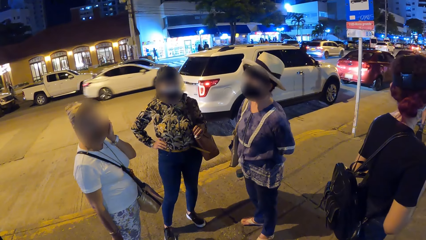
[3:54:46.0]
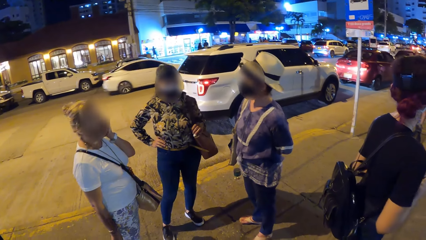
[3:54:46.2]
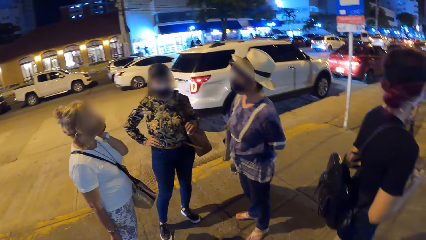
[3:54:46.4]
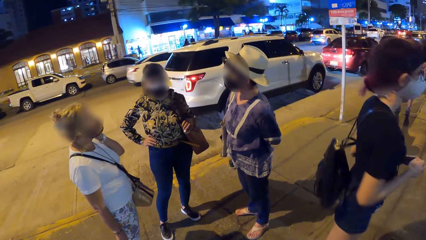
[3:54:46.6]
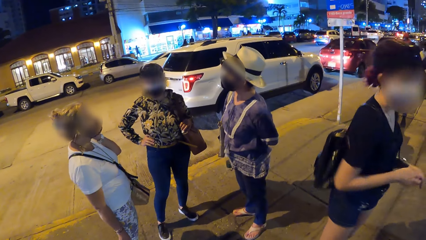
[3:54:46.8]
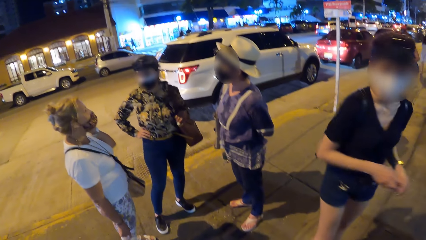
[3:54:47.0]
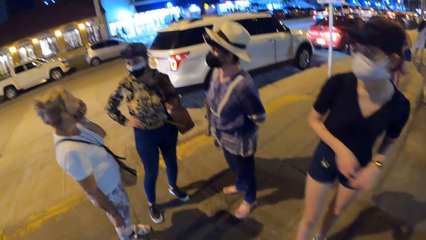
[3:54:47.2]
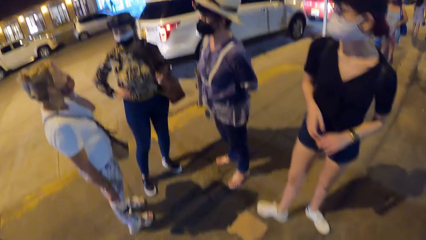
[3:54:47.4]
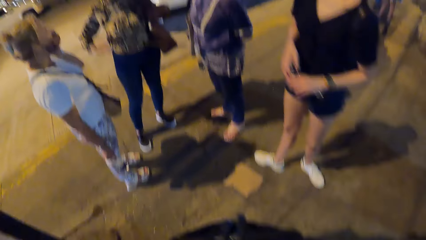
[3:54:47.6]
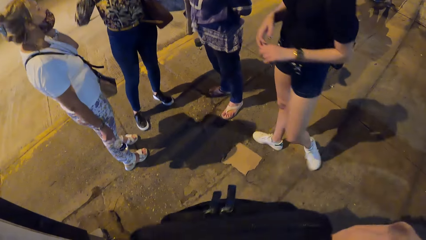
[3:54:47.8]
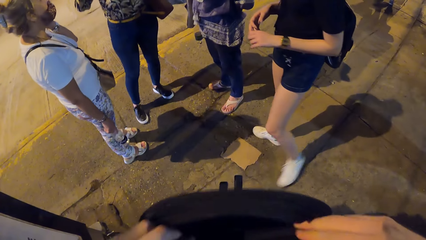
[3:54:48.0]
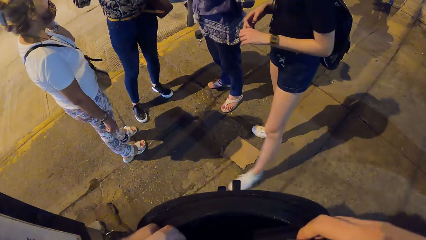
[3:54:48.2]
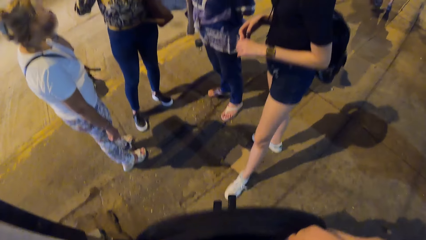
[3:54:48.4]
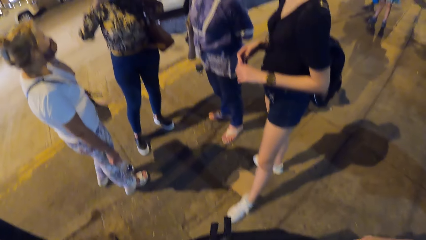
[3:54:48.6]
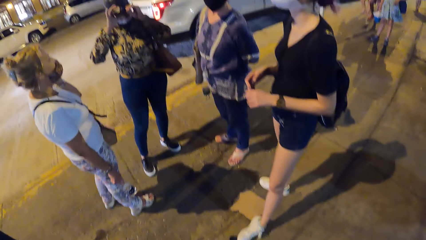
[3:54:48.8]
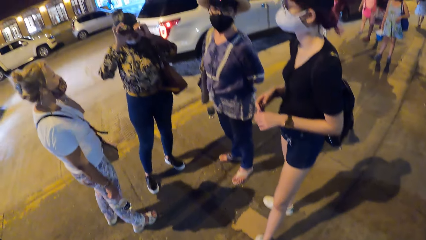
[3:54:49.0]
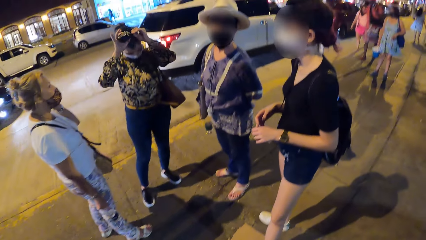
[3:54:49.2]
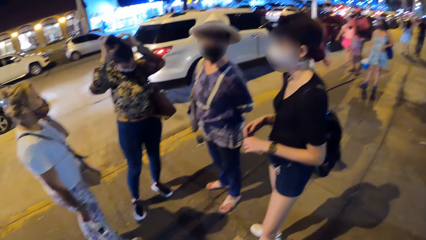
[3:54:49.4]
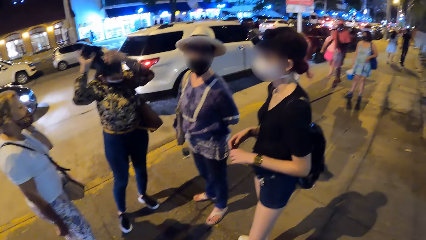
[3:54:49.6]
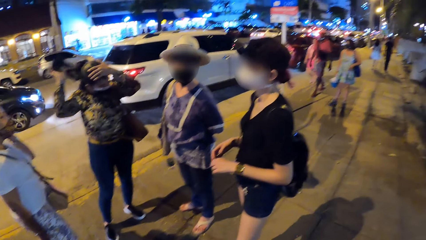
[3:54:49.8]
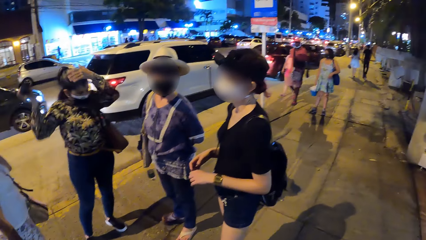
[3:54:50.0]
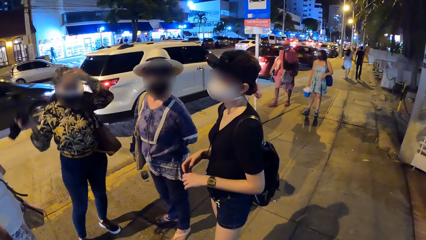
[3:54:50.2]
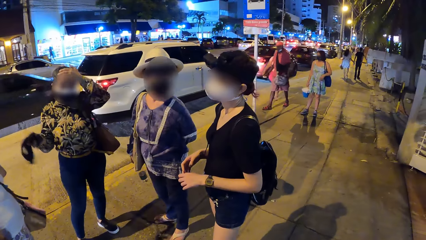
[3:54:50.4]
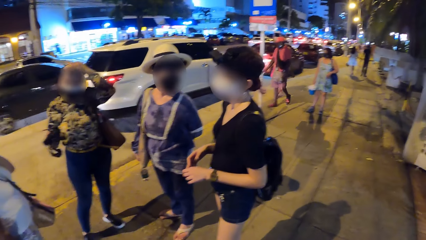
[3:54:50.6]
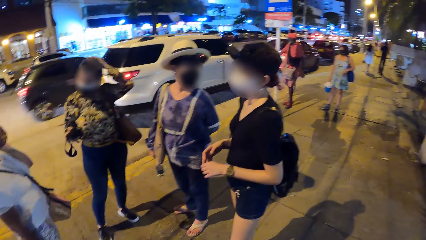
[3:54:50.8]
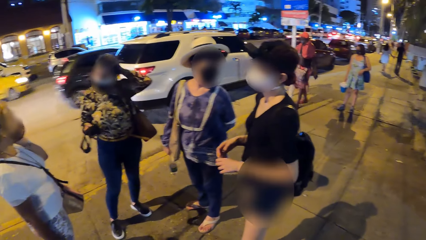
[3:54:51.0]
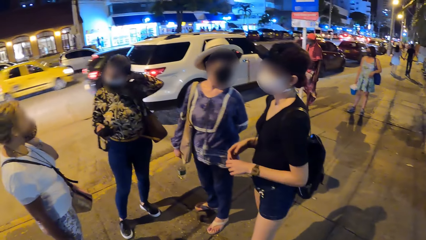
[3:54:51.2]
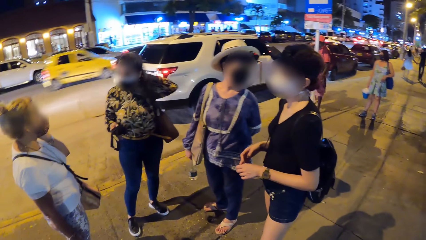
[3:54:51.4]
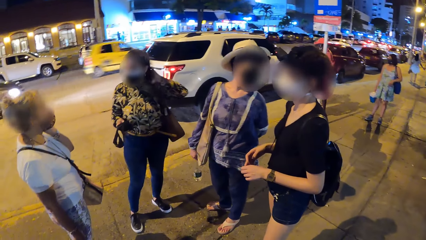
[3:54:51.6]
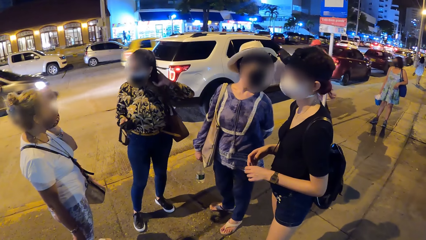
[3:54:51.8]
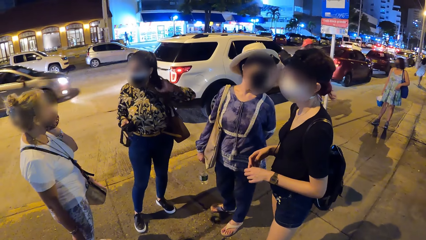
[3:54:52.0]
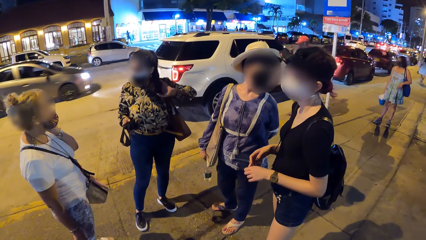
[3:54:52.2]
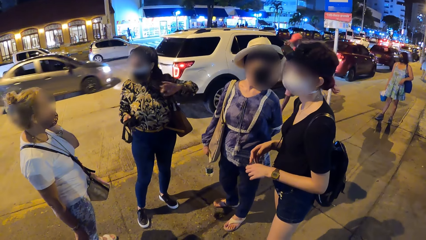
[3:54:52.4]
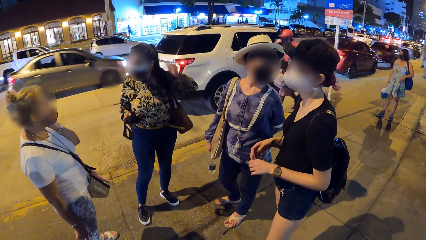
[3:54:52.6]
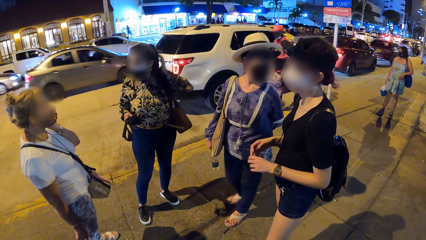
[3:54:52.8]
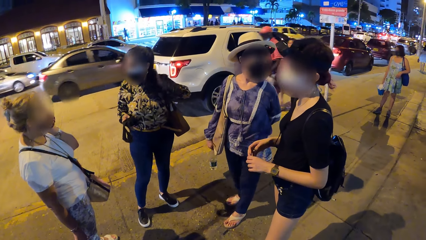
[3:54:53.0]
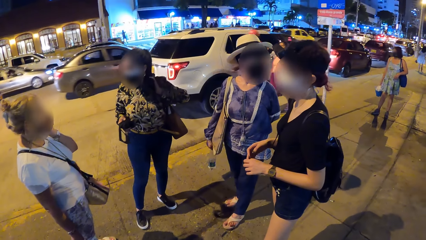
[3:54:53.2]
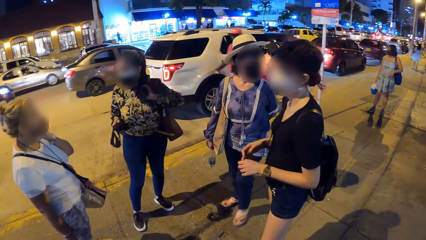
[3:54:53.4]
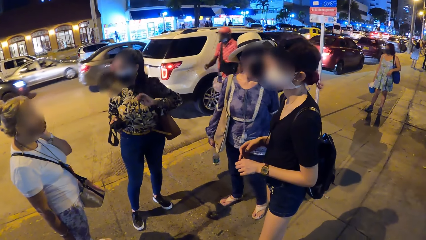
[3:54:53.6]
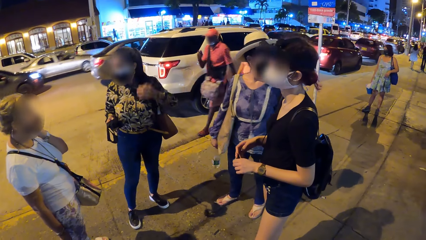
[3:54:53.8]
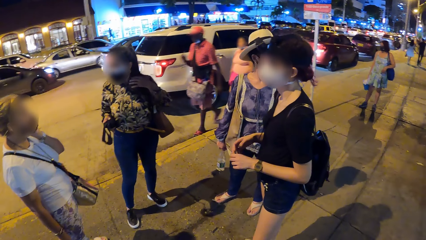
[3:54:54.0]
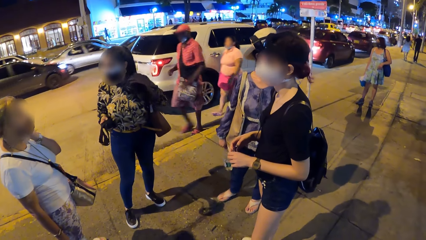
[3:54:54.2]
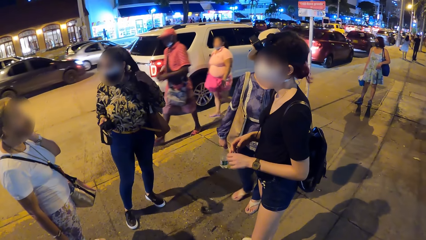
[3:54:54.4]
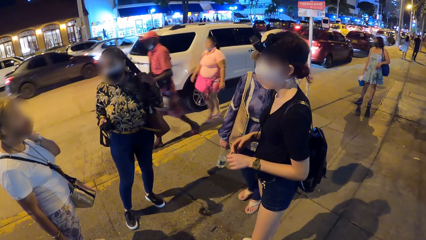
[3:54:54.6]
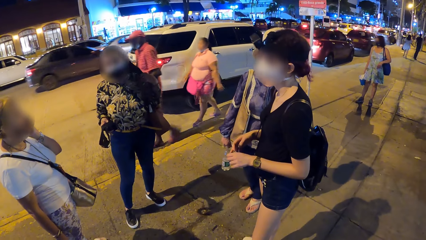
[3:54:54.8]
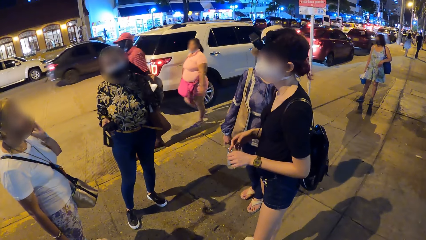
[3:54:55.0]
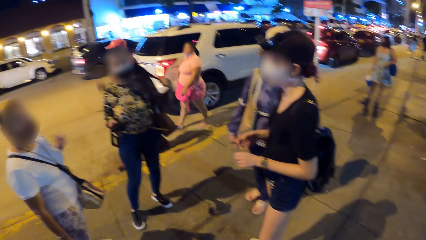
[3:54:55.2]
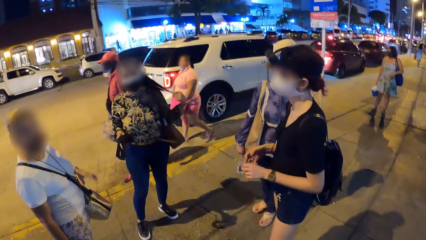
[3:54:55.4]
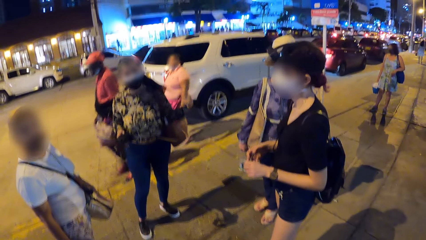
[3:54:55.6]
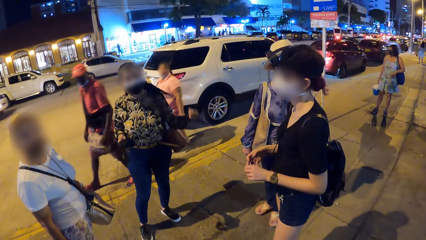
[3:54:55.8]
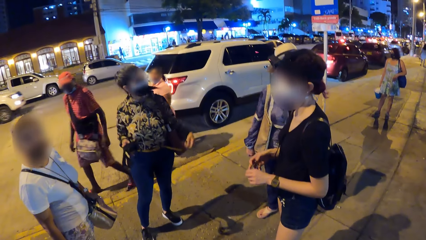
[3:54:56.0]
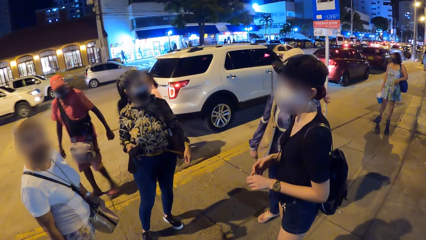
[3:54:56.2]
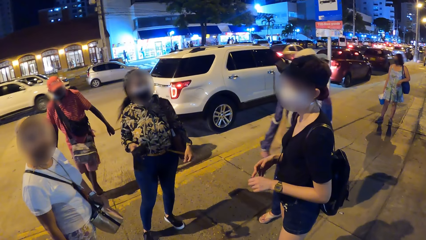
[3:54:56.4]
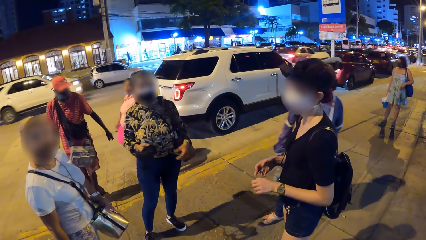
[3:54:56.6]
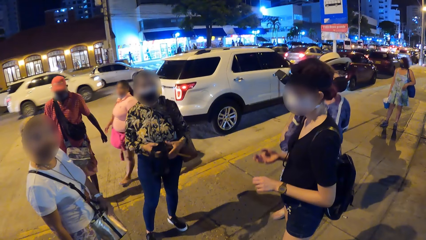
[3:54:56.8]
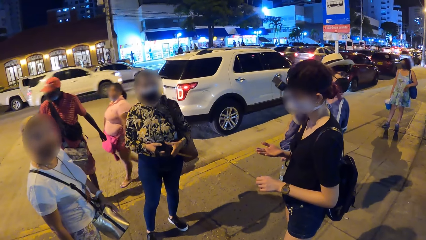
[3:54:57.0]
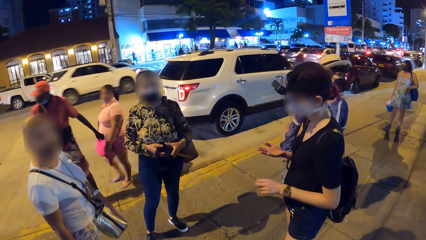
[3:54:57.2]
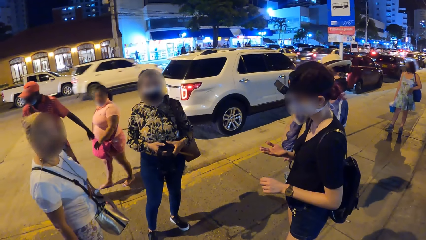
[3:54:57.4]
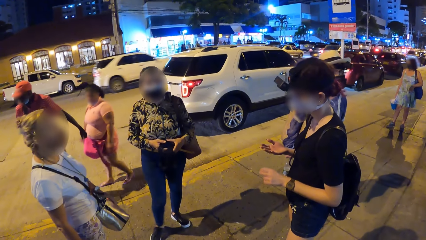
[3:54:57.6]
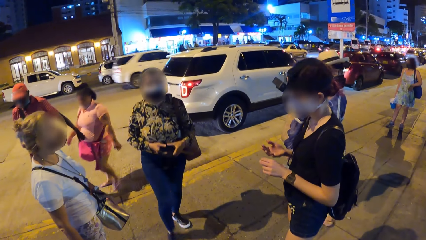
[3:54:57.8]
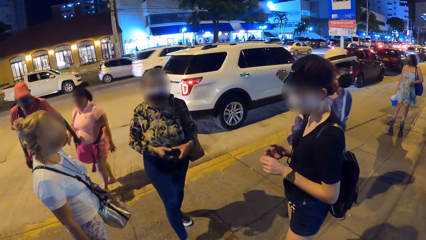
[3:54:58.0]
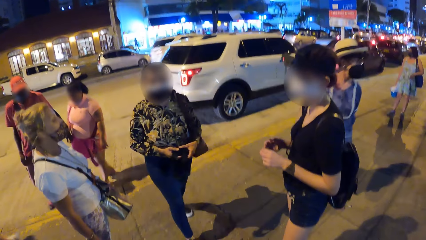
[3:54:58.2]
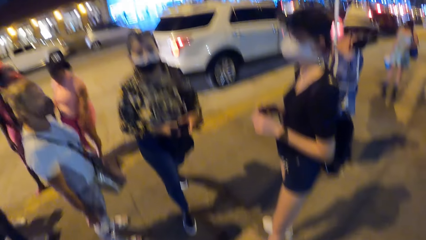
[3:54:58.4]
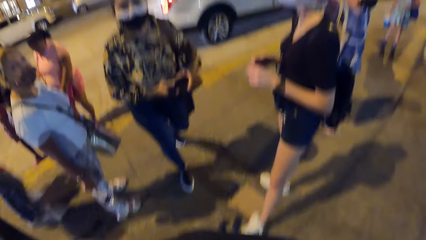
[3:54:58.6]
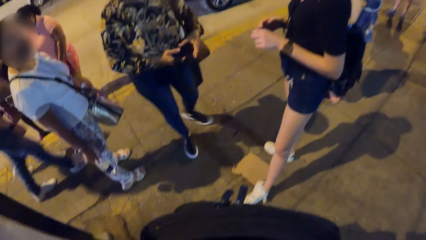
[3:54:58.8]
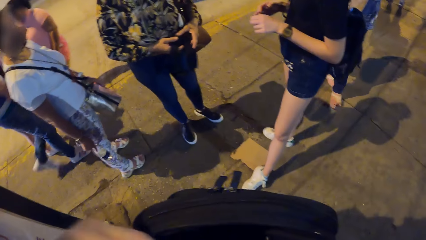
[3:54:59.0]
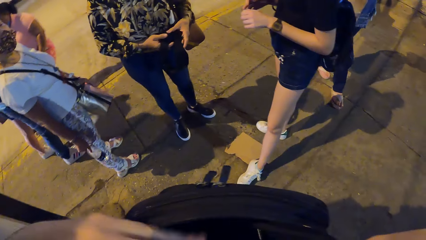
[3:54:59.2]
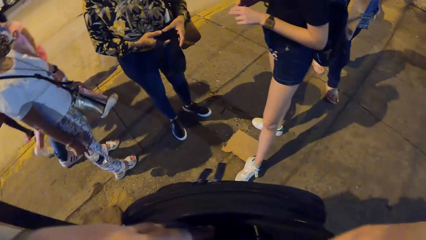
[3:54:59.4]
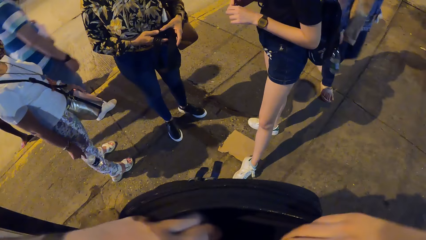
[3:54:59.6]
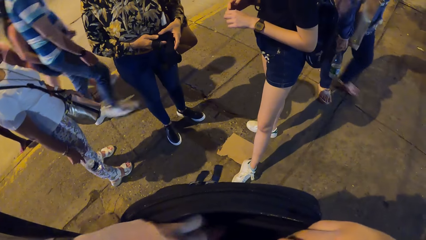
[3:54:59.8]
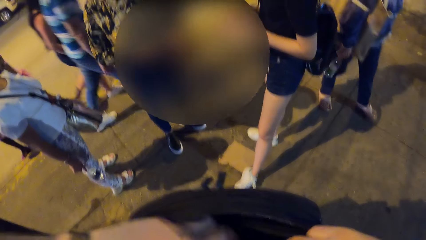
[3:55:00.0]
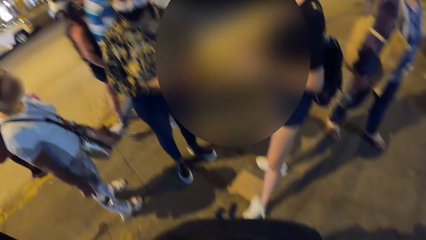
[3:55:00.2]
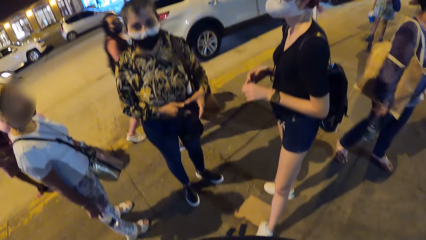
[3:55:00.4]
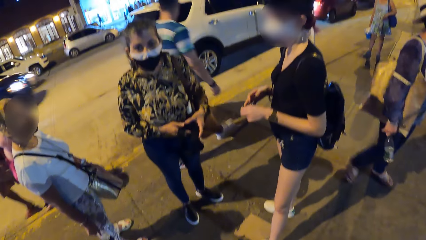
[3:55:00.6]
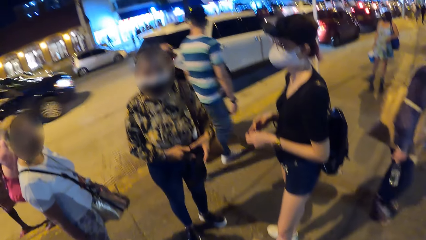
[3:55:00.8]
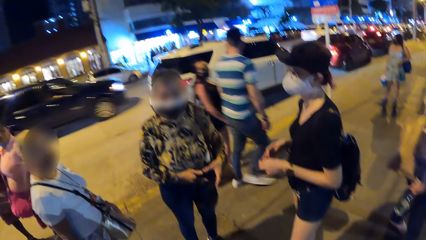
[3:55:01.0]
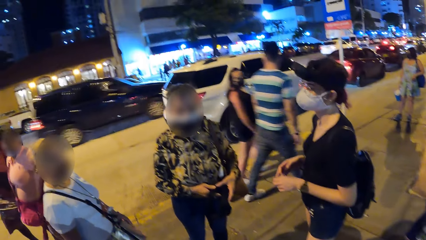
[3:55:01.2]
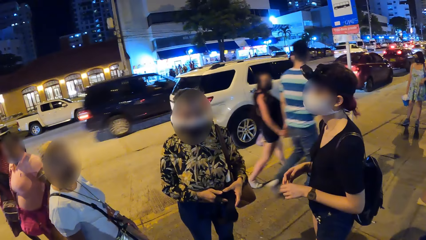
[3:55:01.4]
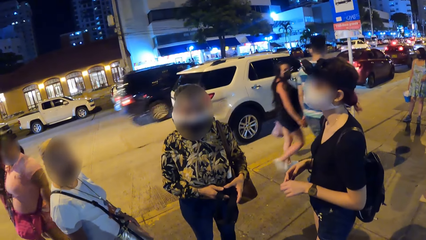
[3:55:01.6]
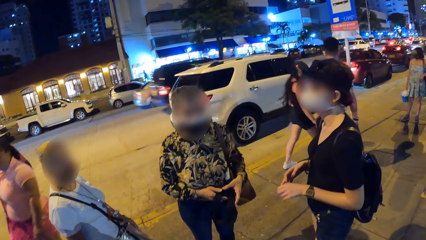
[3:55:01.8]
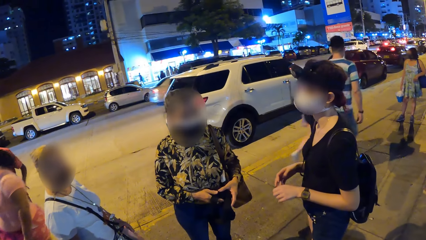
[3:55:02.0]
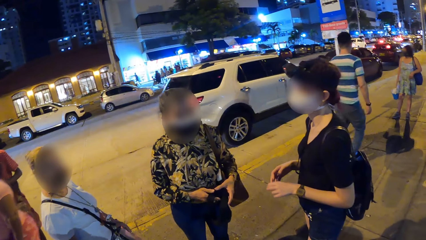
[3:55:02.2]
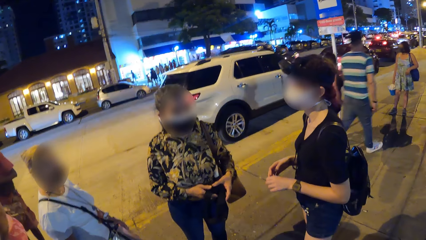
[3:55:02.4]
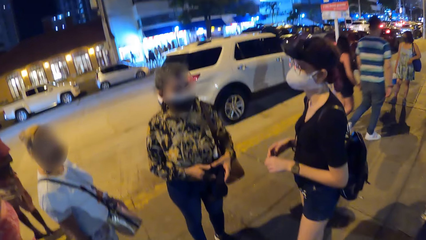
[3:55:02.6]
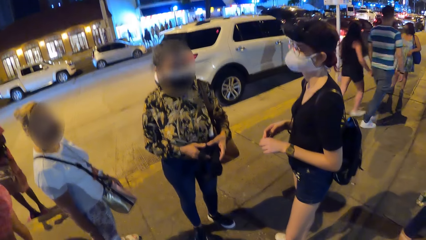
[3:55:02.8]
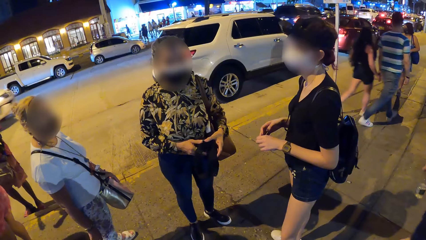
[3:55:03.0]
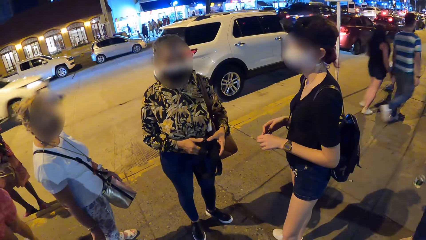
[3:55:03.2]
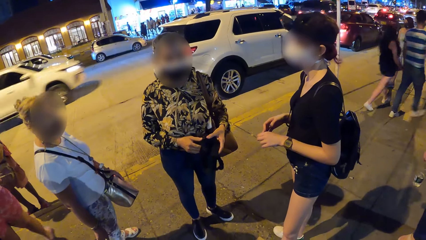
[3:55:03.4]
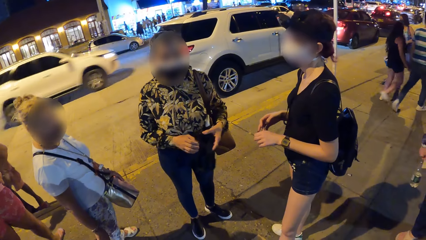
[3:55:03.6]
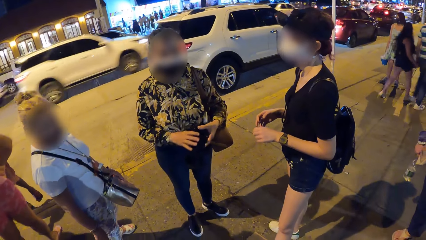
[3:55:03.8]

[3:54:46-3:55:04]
A girl turns to another girl, a third girl and a fourth girl. The camera wearer searches the black bag with both hands. They put the hands inside the bag. The third girl takes off a head camera from her head with both hands. She converses with the first girl, the second girl and the fourth girl. She holds the head camera with her right hand. The camera wearer searches the black bag with both hands. The second girl walks away from the first girl, the third girl and the fourth girl. The camera wearer looks inside the bag. The third girl converses with the first girl and the fourth girl.
